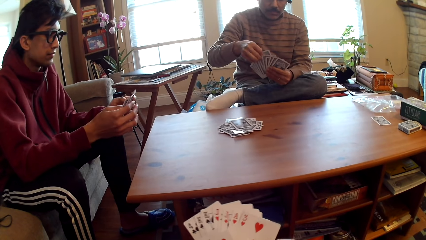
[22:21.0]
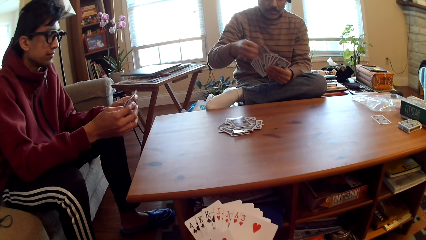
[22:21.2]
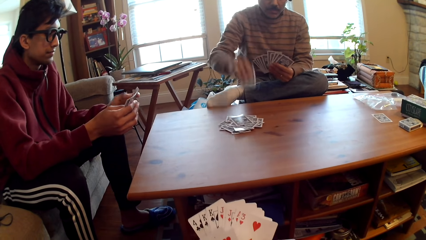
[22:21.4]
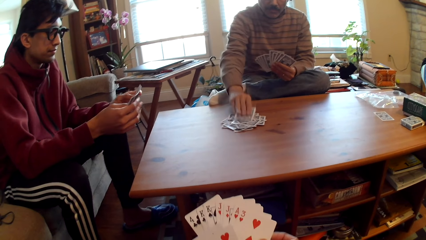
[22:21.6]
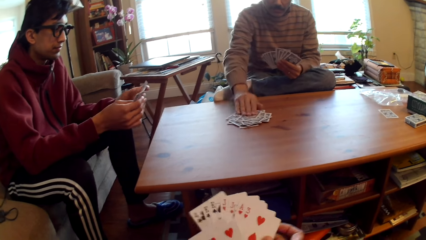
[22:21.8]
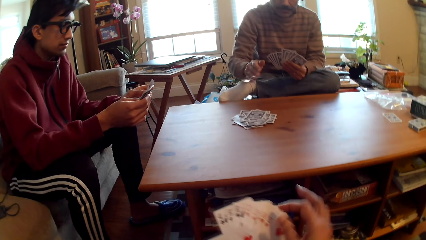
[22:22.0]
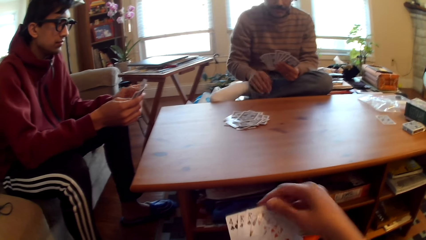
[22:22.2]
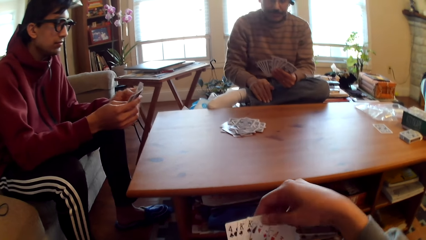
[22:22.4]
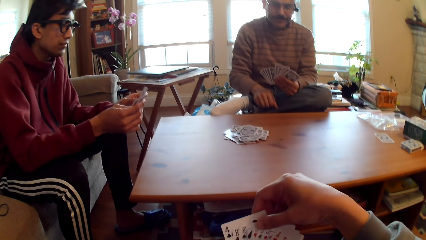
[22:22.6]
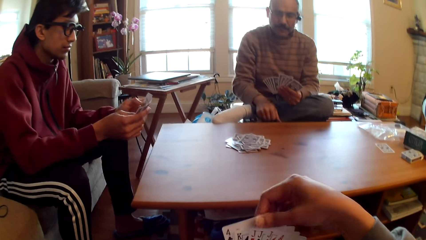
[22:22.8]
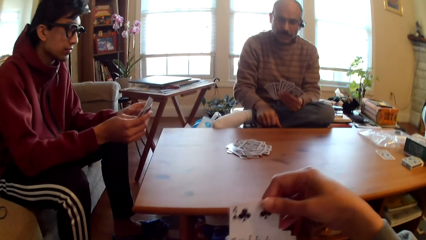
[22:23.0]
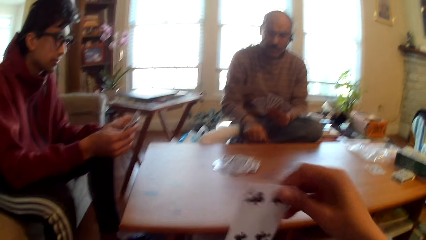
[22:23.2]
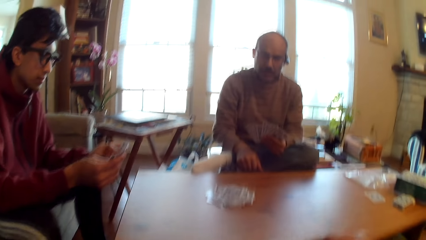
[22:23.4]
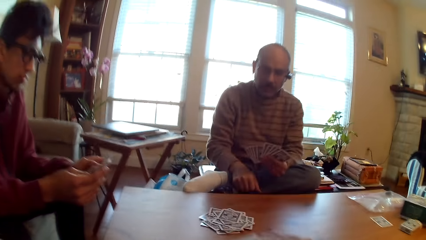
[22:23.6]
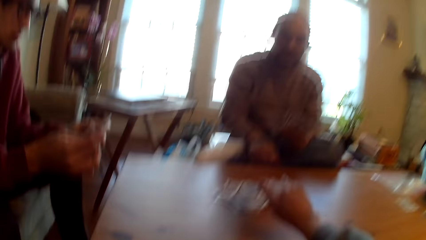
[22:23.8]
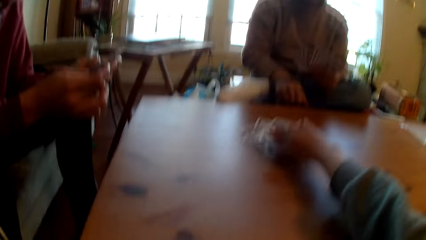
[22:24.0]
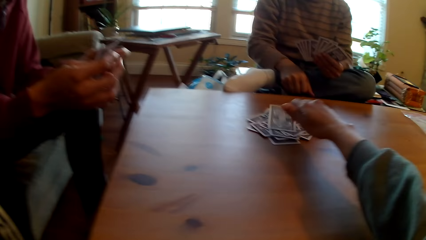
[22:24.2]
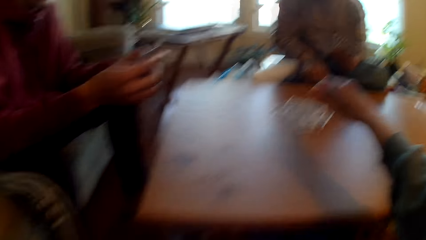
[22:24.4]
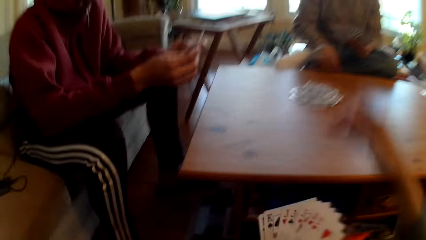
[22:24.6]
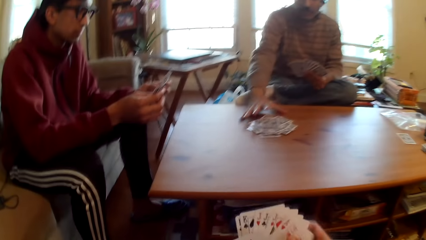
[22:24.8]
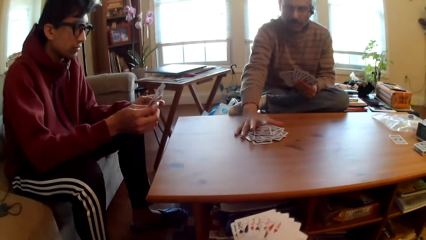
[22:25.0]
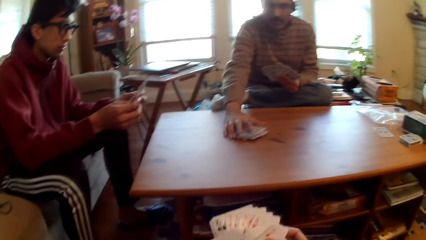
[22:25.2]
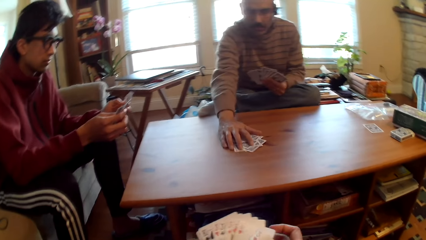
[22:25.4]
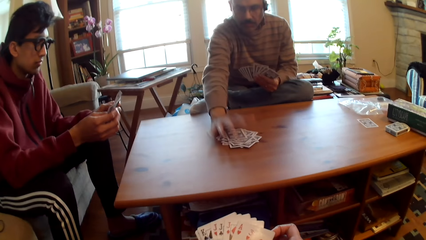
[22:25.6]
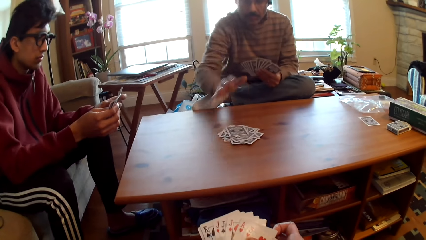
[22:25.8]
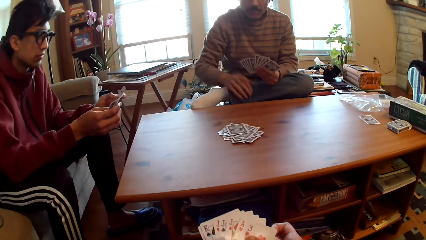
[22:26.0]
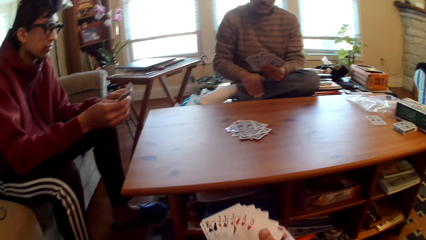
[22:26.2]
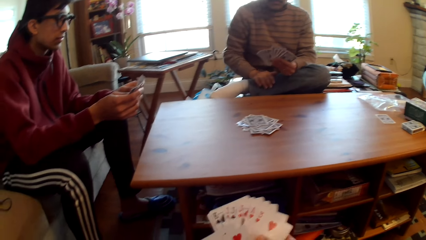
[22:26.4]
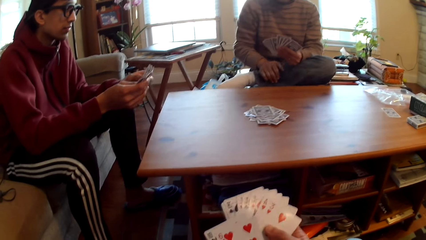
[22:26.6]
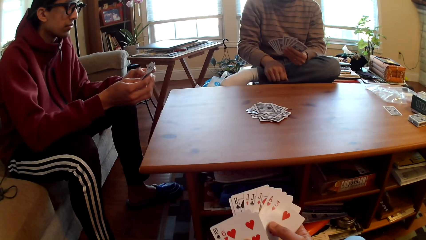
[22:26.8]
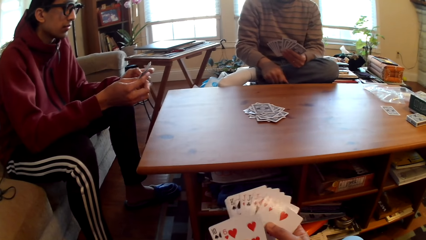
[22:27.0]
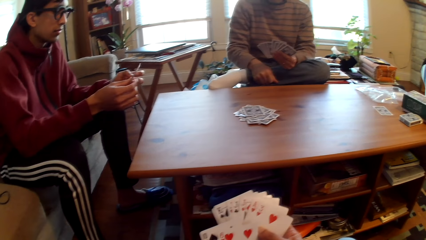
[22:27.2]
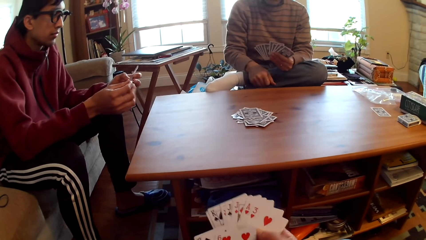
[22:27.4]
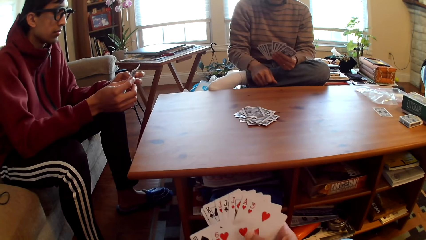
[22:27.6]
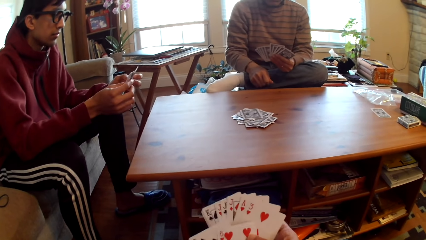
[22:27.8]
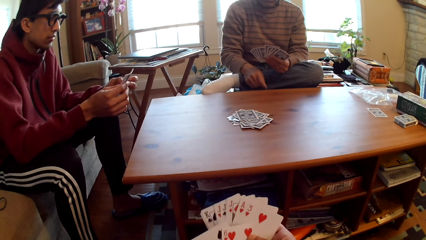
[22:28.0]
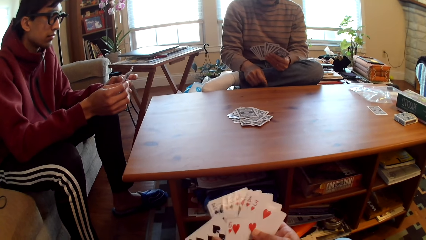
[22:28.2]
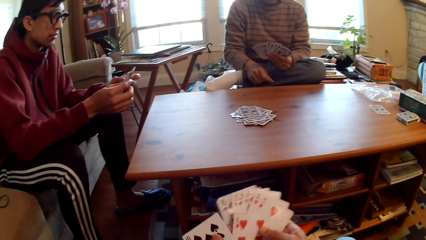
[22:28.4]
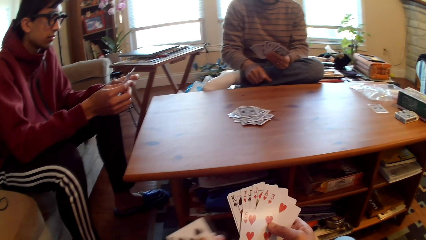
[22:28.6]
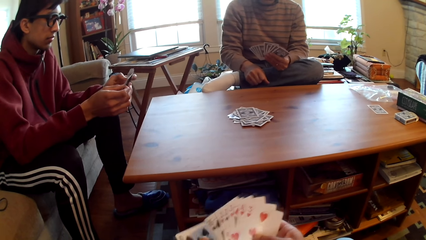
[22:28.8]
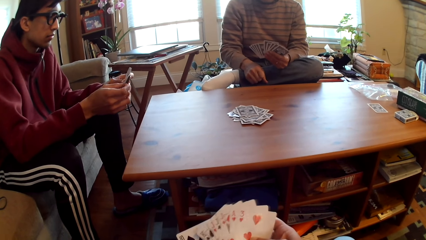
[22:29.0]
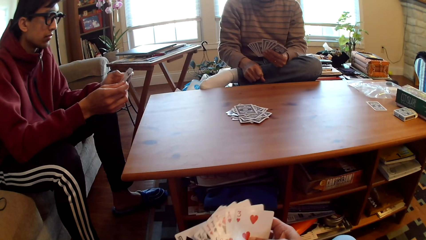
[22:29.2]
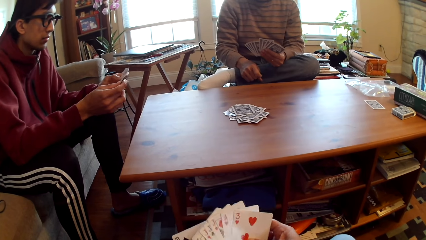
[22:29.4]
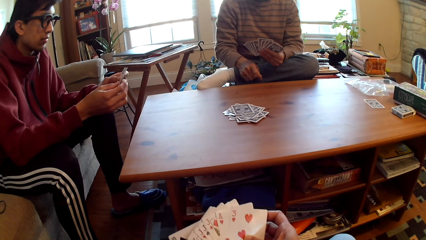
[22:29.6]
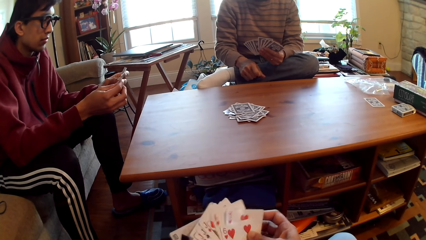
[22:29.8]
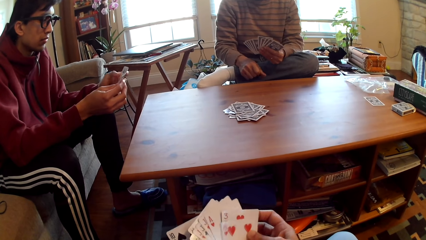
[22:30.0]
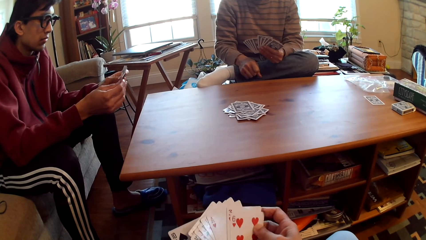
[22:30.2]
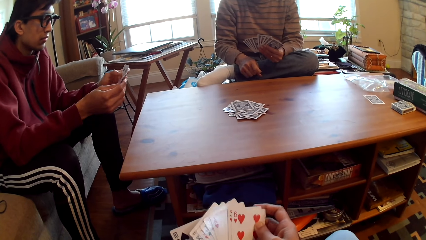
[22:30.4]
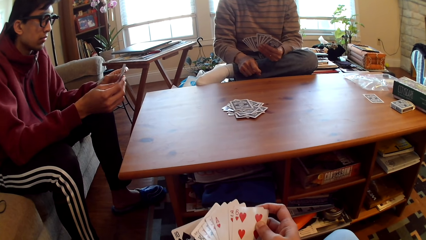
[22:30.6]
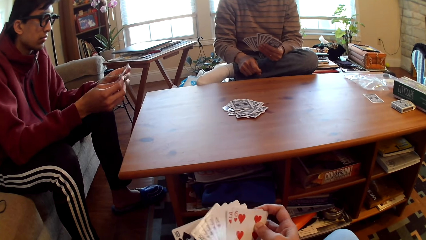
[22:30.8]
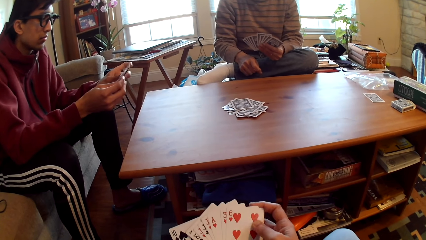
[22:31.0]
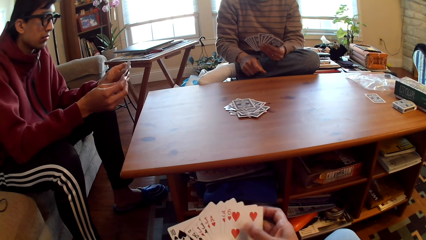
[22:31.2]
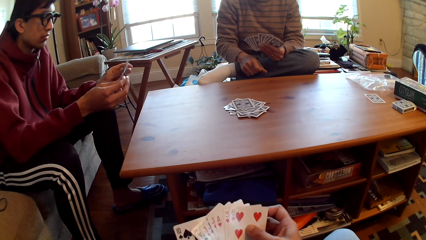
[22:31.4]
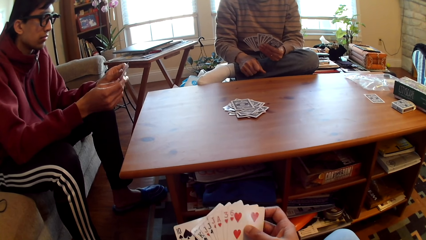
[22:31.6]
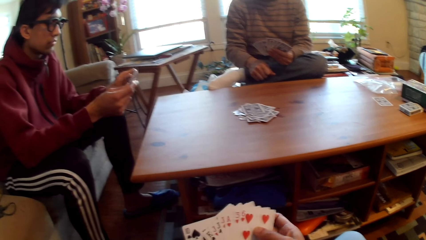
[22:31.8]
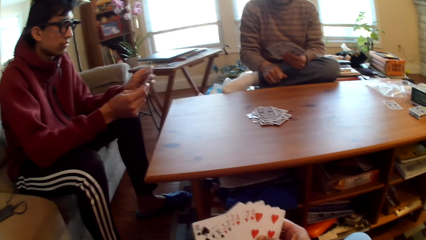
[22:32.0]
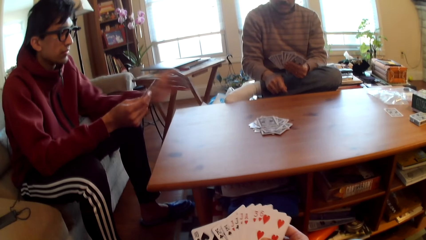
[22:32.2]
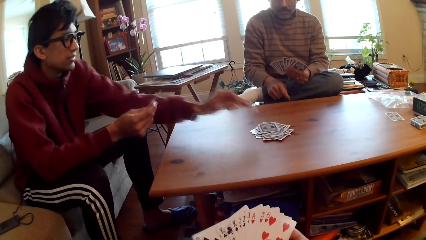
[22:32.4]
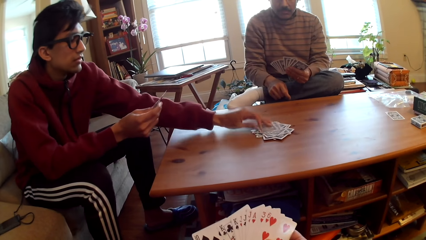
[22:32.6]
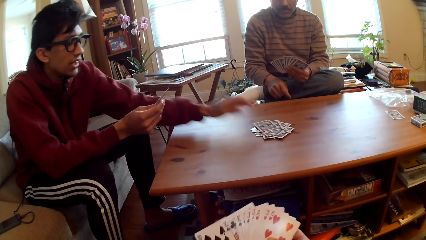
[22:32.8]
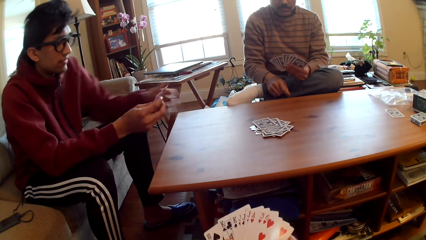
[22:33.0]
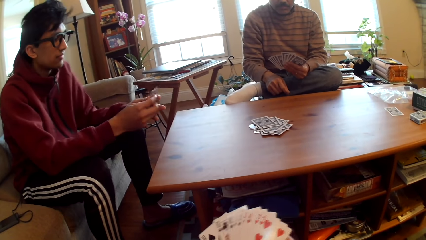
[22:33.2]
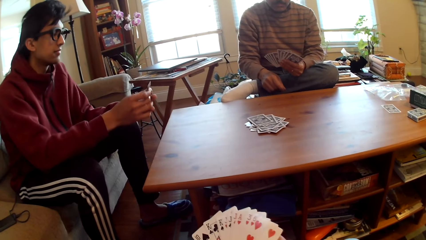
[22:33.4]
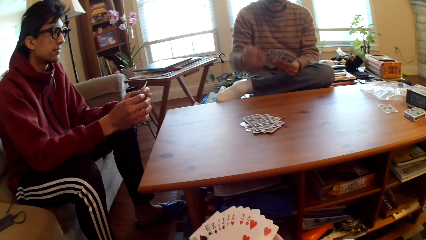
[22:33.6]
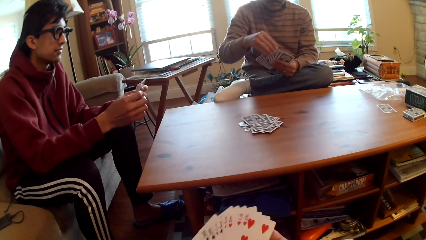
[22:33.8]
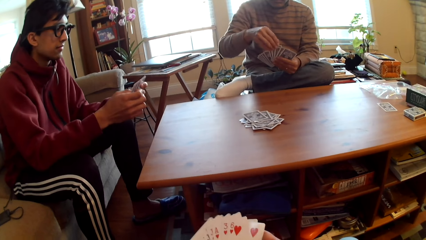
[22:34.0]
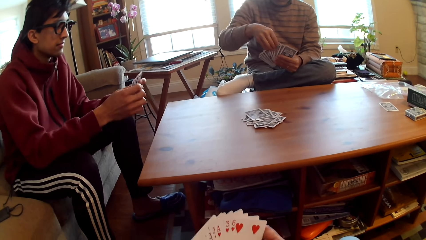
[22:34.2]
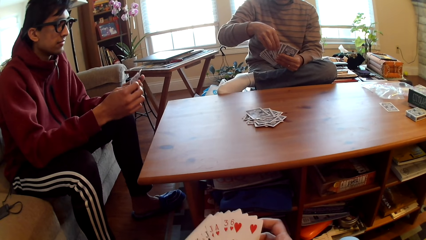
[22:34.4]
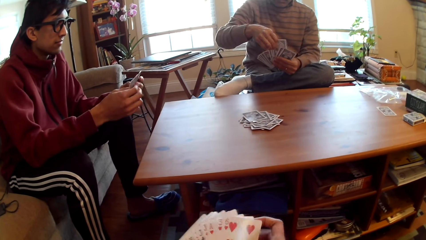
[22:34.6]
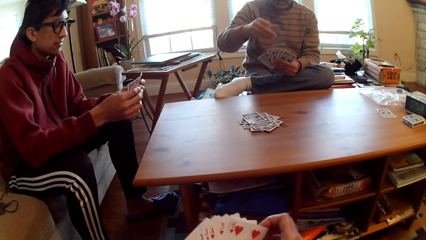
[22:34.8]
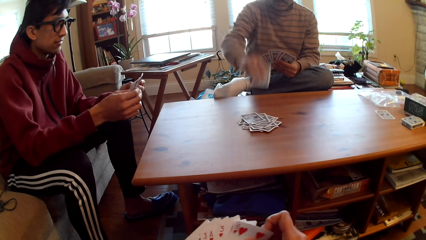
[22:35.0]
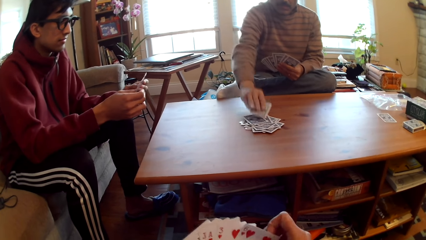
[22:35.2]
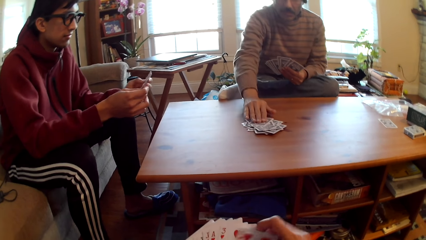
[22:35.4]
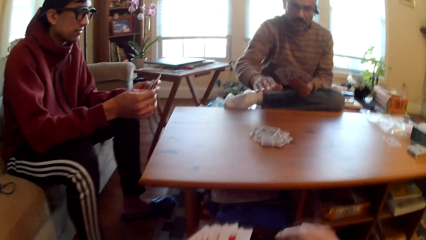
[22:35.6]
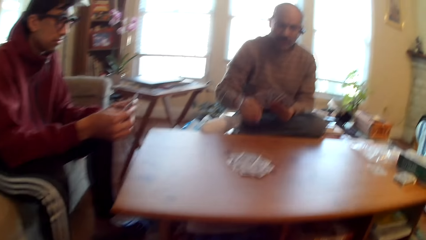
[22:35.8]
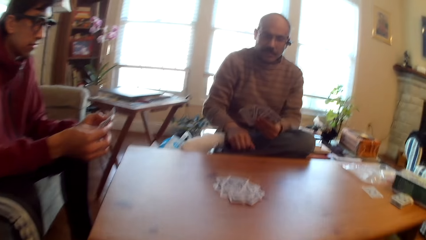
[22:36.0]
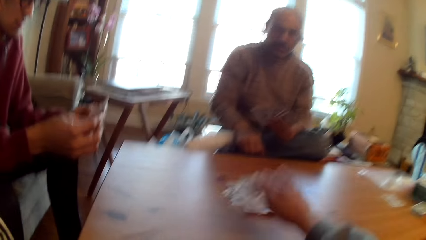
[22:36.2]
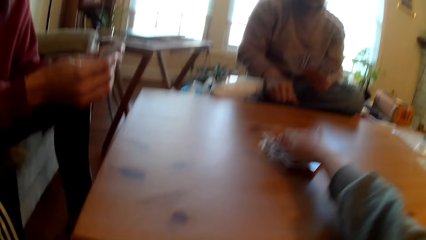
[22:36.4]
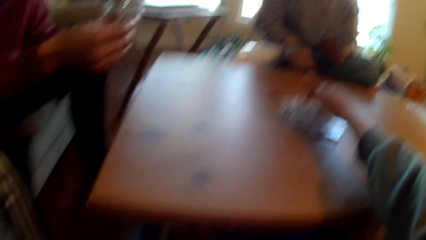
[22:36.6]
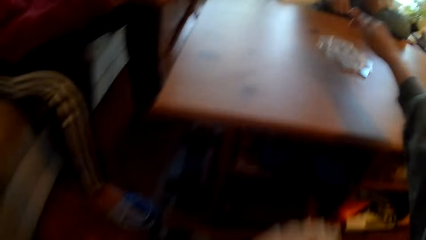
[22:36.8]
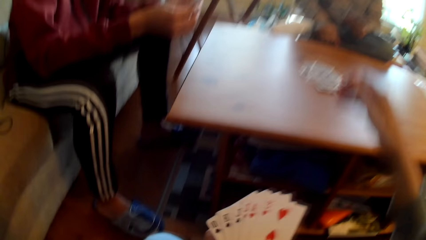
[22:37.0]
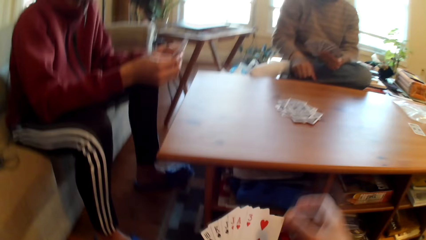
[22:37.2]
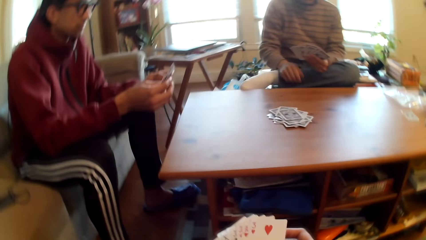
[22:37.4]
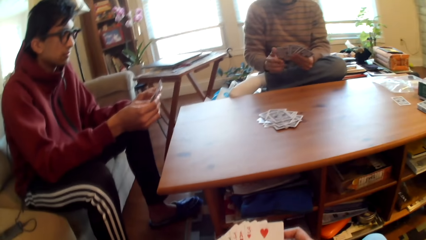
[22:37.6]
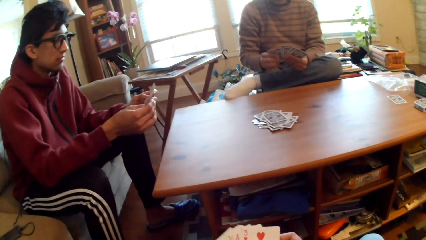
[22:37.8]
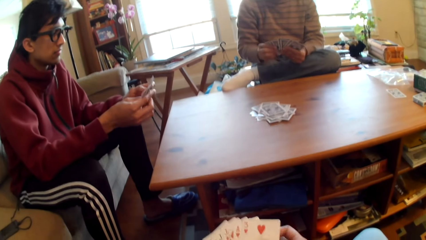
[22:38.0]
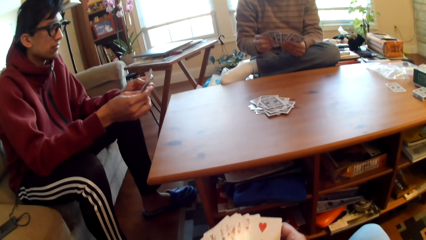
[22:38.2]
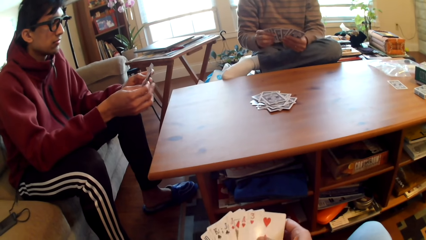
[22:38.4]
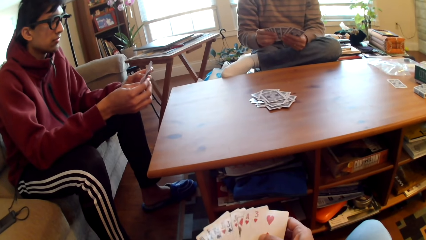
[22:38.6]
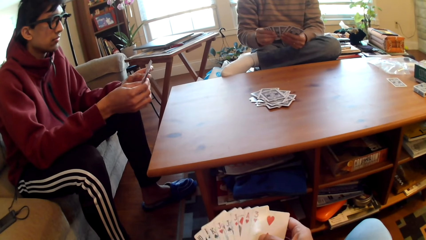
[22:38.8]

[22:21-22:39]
A person plays poker. Another person selects poker cards. A man puts the card on the table. The camera wearer puts the card on the table. They play poker. The man moves the cards. The camera wearer selects cards. The first person selects poker. Another man puts the card on the table. The other person plays poker. The first person plays poker. The first man puts the card on the table. The other person selects poker cards. The camera wearer puts the card on the table. They play cards.
